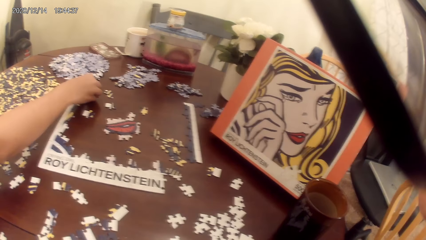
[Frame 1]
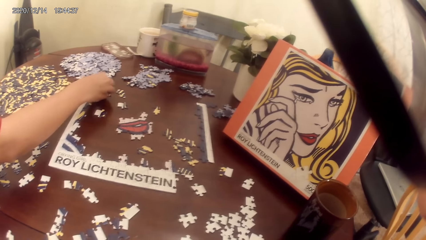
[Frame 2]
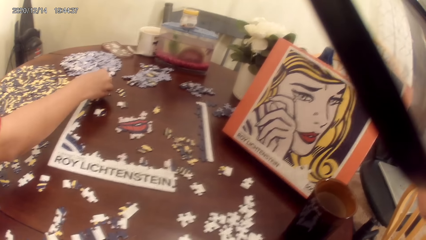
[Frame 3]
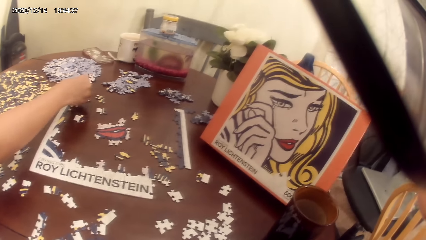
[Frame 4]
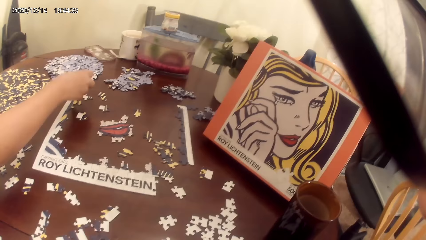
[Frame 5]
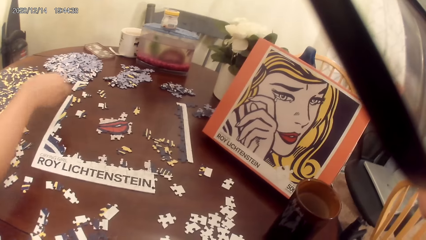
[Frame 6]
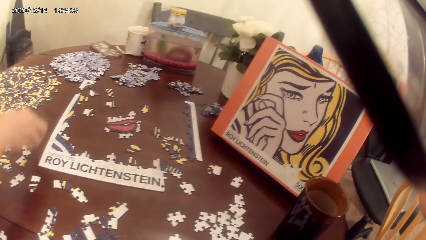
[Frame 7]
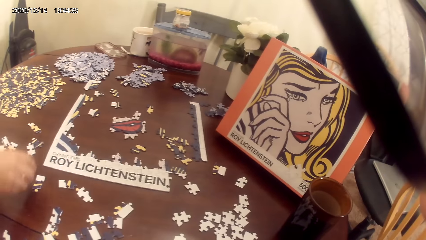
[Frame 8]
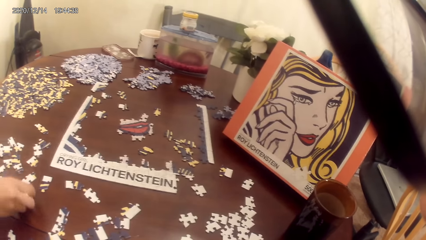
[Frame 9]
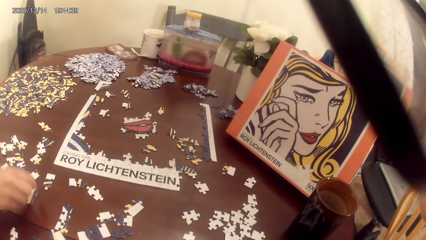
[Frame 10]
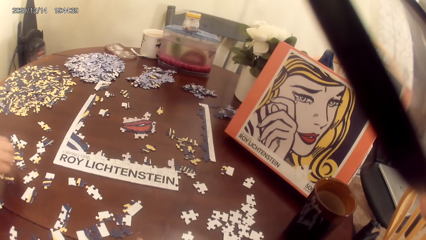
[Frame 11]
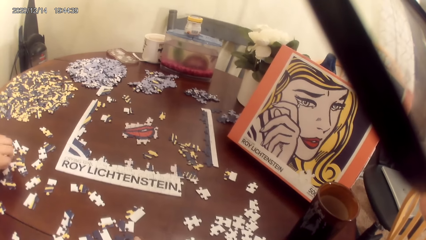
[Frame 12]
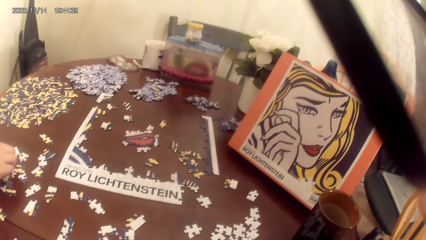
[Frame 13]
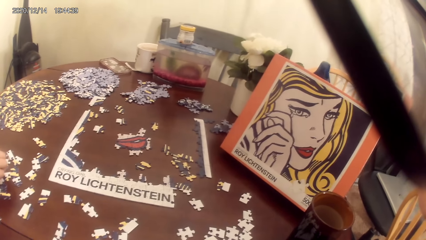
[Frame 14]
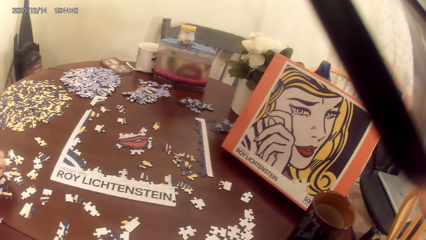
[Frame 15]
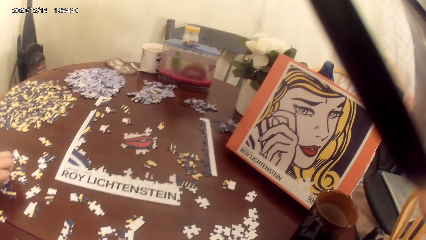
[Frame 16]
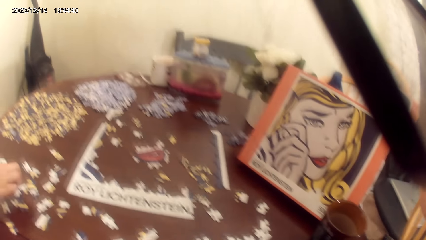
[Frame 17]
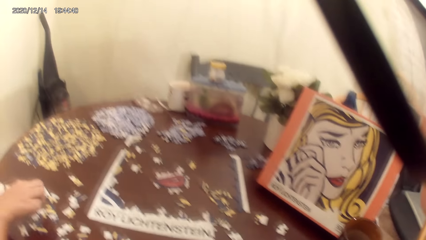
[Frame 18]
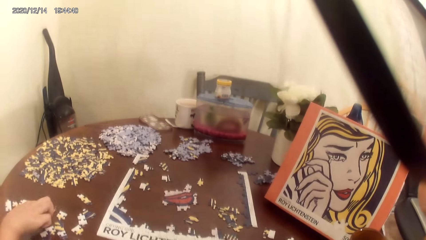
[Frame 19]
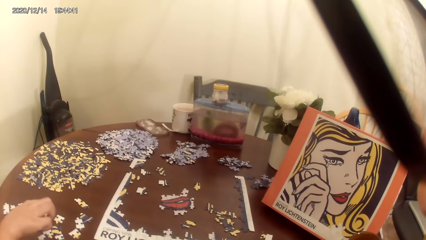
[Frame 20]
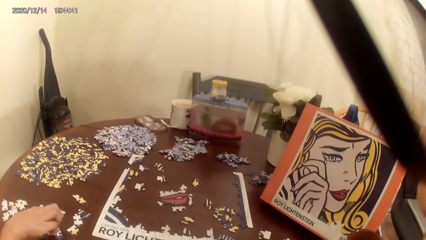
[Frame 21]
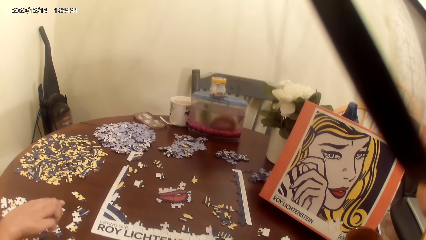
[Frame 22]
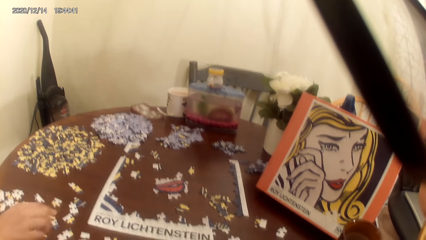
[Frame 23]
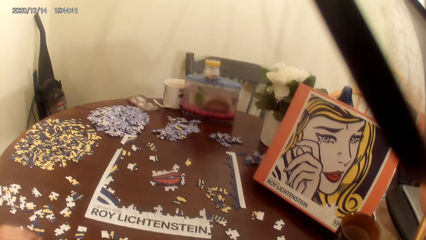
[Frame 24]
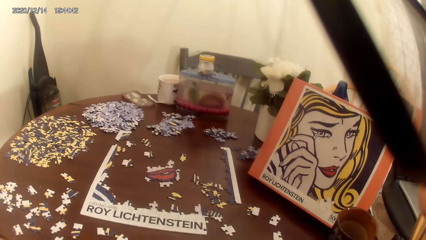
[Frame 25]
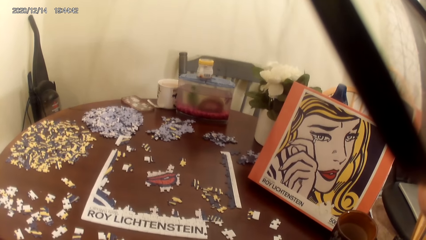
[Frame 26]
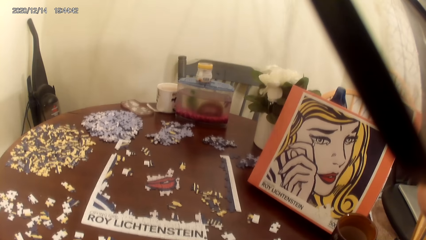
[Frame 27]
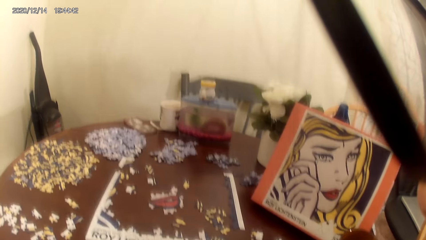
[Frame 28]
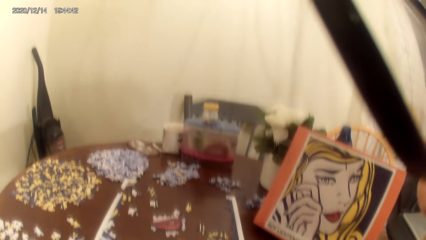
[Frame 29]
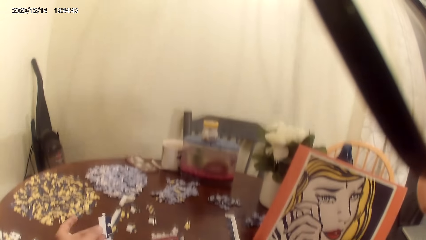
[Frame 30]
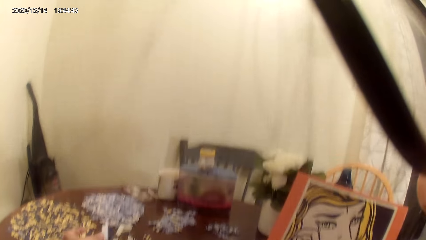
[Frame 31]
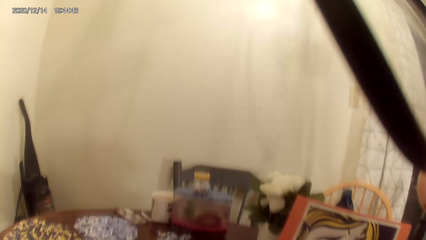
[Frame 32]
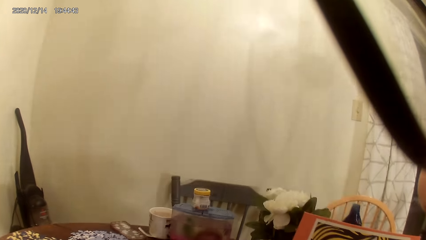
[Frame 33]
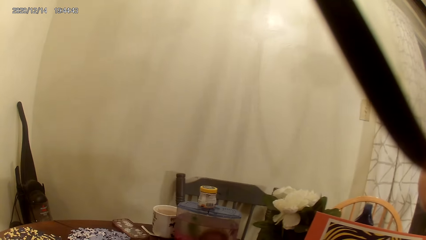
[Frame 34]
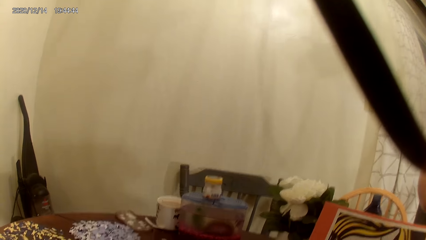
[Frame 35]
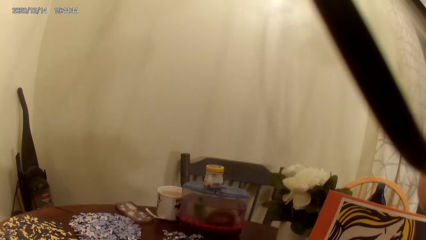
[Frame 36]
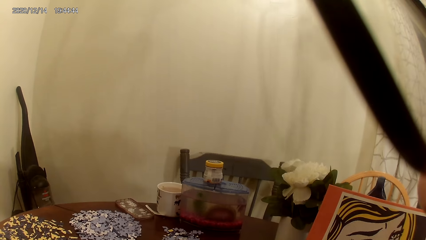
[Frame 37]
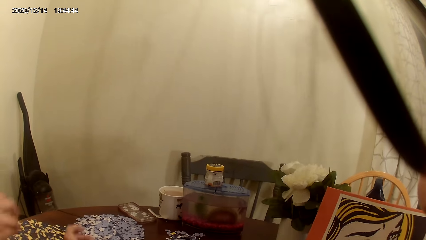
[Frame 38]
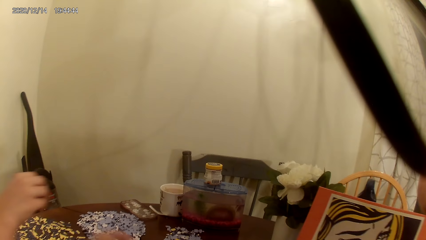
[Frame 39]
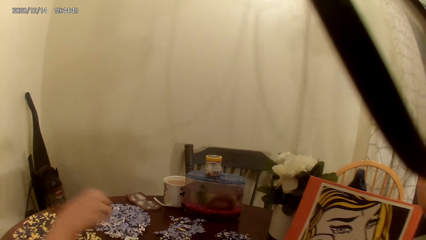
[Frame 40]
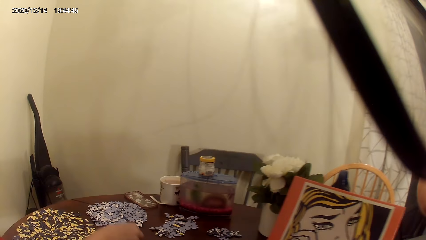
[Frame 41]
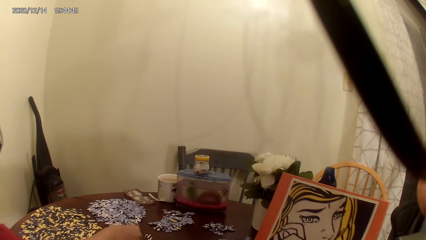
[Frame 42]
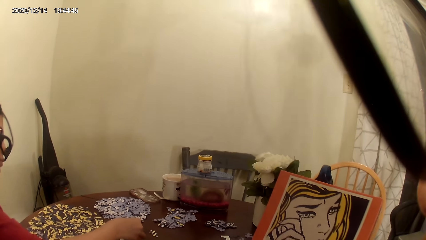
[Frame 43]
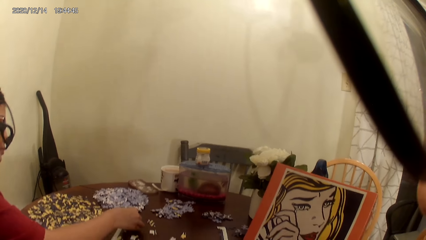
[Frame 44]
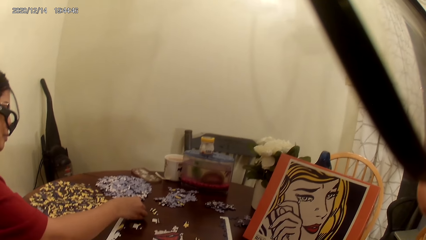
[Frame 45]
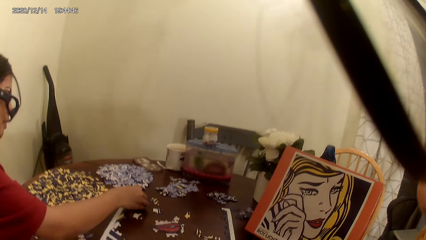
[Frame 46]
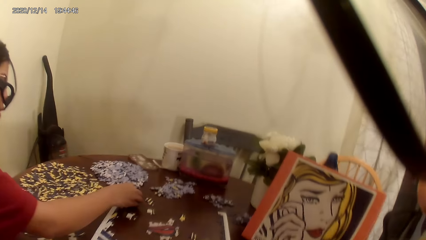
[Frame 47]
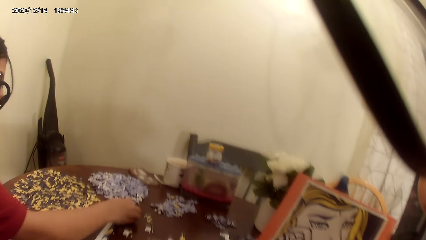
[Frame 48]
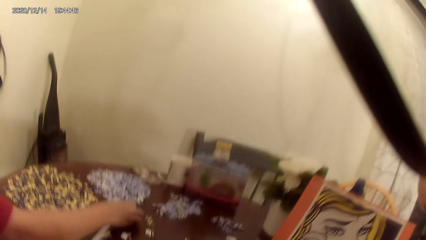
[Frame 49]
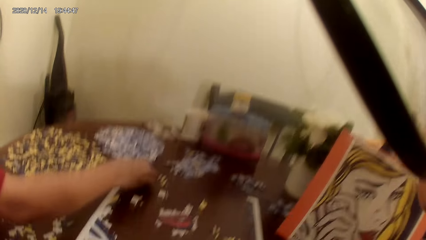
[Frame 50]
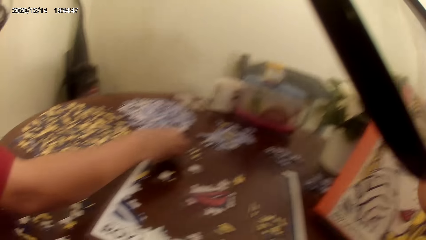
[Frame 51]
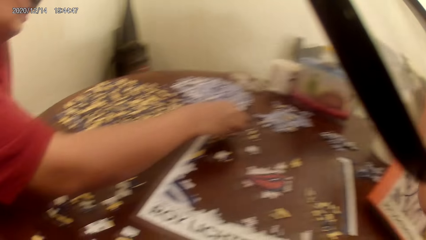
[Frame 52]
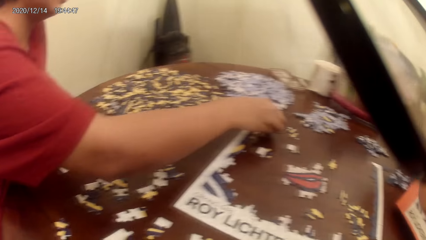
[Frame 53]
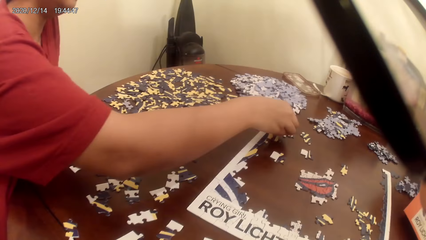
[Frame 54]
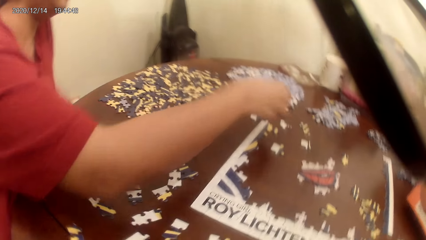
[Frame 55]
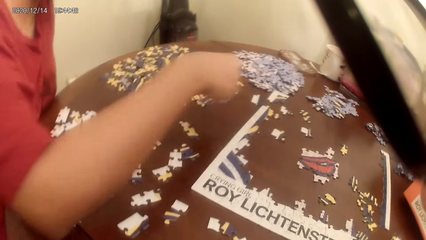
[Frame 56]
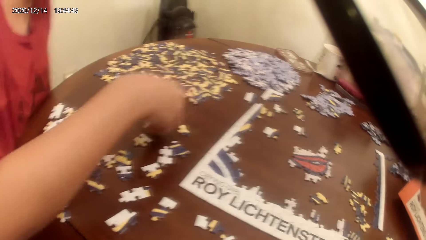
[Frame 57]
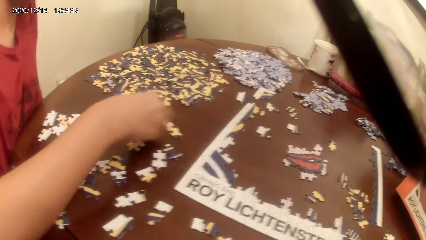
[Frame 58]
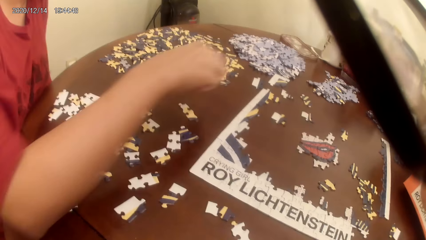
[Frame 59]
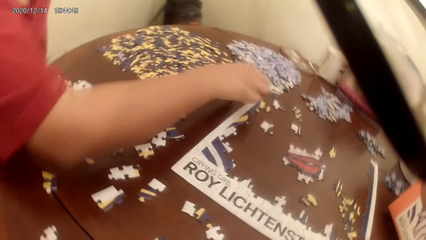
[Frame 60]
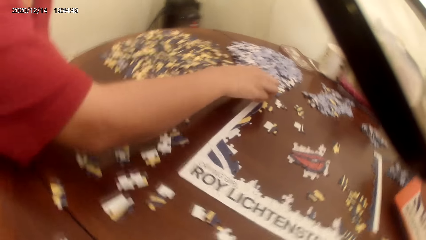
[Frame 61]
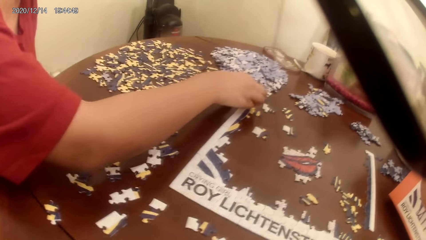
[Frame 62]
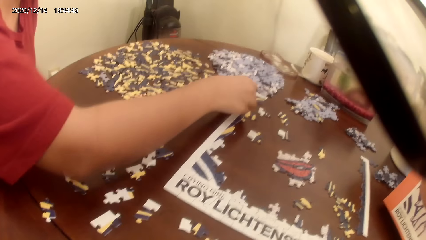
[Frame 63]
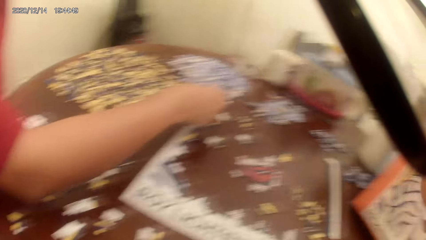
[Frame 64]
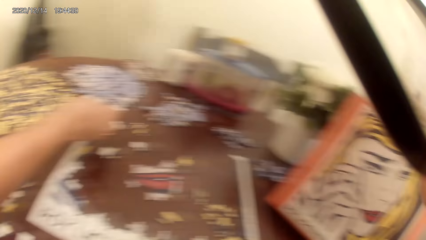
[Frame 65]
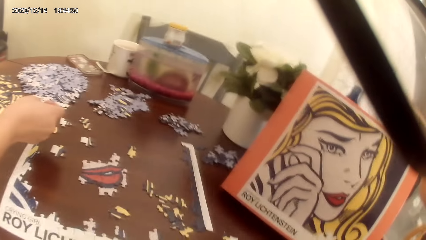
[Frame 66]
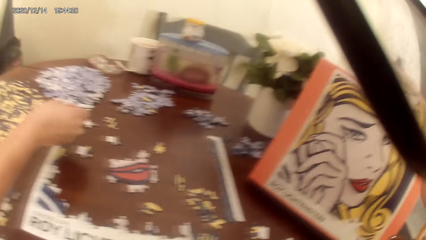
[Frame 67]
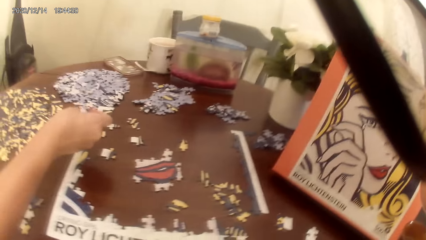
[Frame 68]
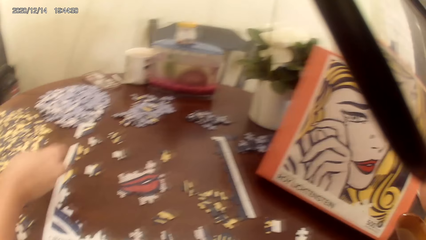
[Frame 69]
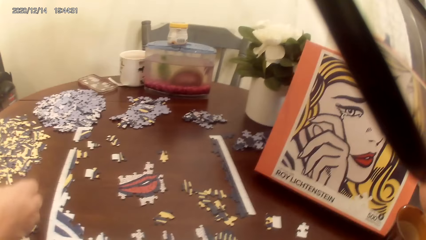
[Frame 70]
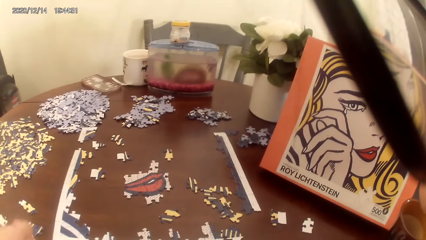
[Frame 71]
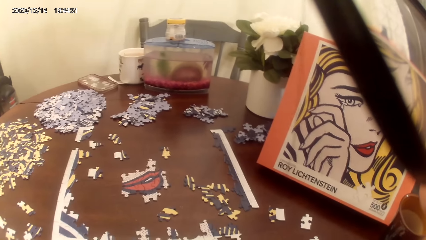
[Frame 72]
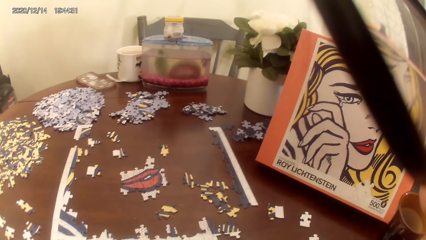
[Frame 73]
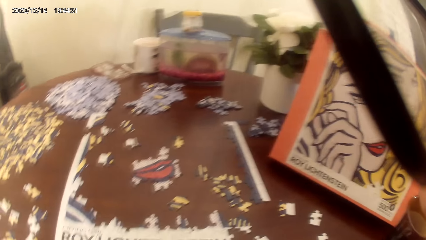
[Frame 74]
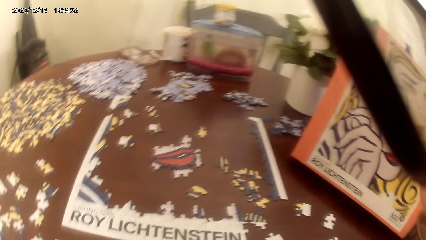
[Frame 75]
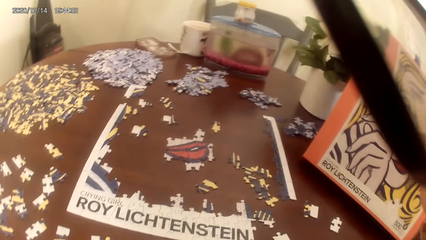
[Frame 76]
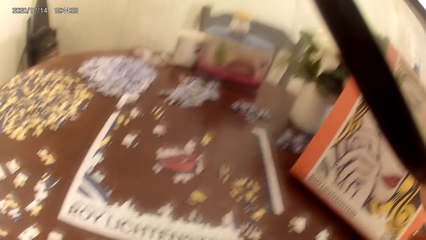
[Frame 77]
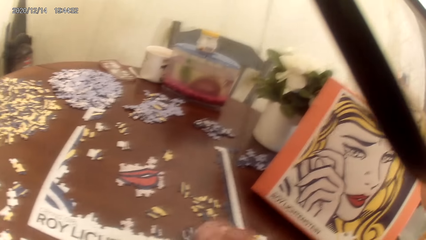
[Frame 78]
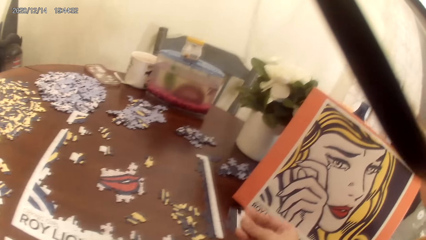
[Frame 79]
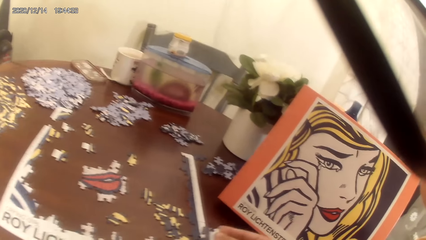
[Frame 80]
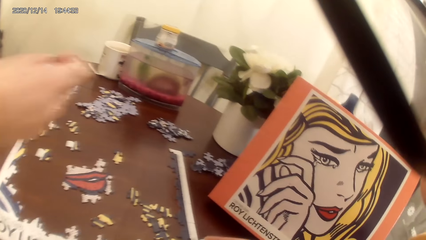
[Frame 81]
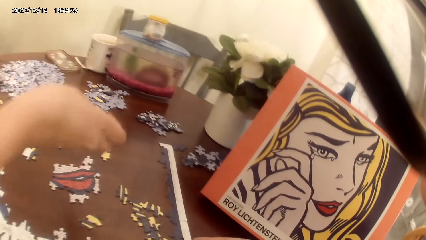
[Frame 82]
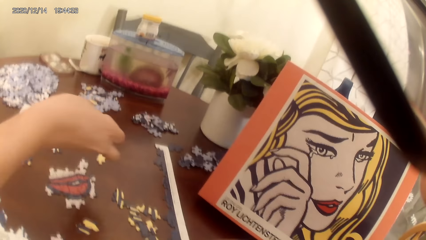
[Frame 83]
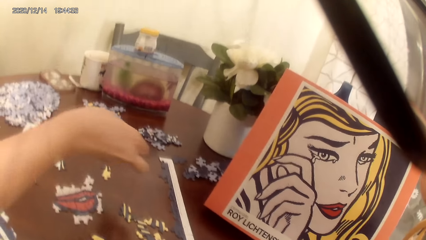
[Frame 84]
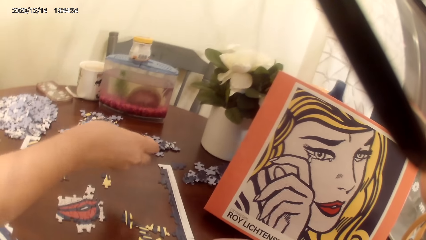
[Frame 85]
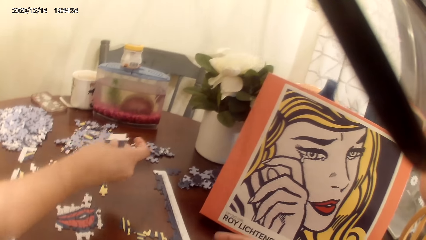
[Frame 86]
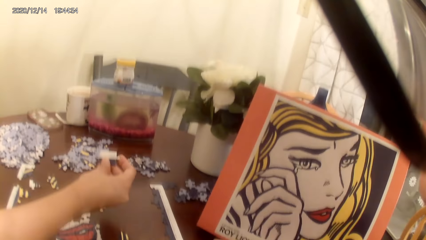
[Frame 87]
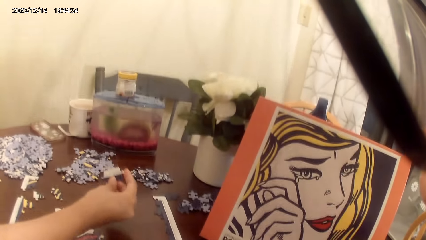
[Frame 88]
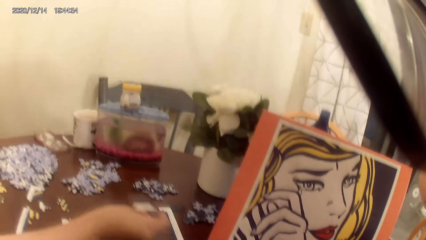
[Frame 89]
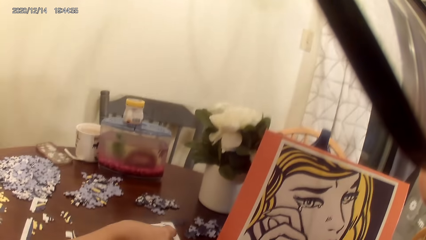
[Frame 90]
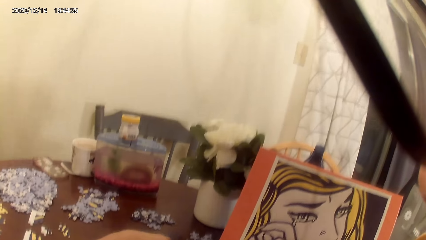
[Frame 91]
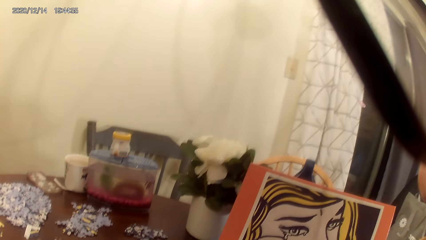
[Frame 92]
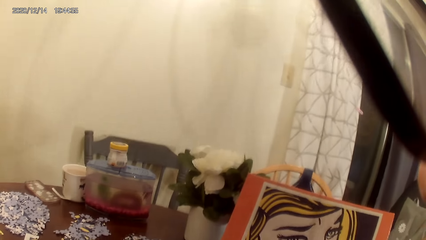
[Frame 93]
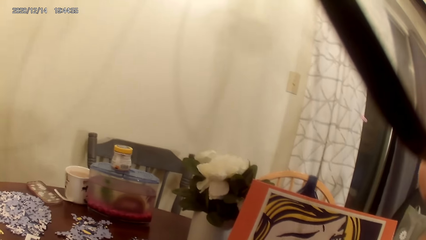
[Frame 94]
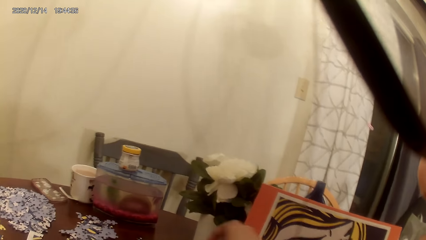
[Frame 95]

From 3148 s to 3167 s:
A lady talks making the puzzle pieces. The camera wearer talks. They sing. The lady talks with the camera wearer making the puzzle pieces. The lady plays the jigsaw puzzle.
